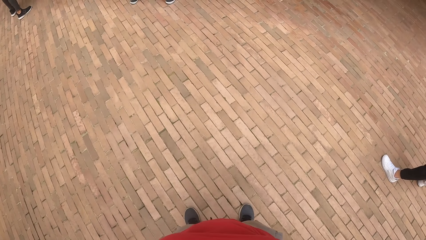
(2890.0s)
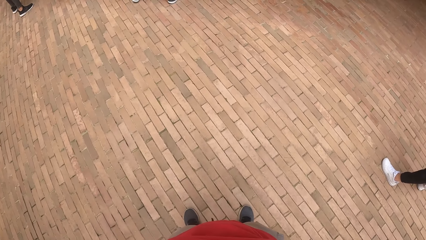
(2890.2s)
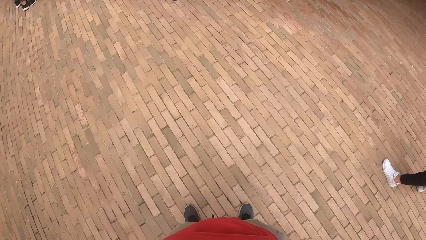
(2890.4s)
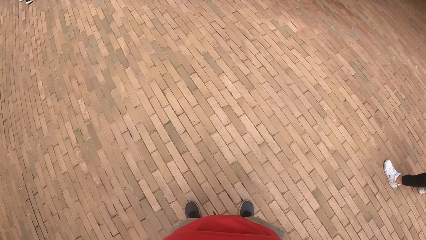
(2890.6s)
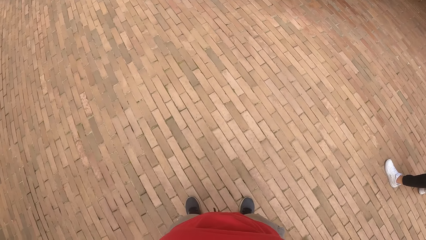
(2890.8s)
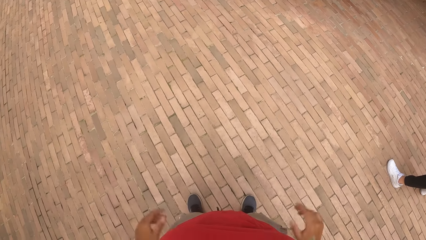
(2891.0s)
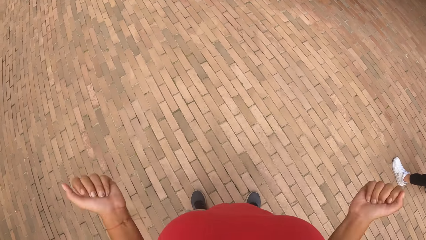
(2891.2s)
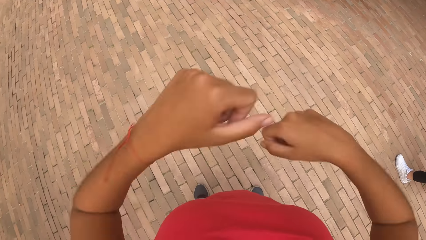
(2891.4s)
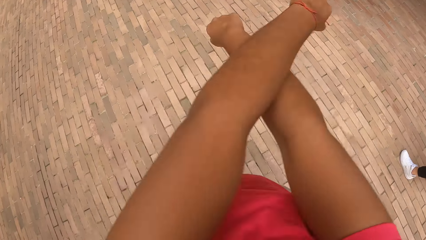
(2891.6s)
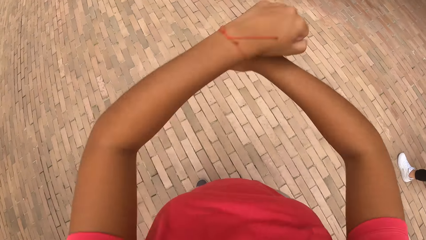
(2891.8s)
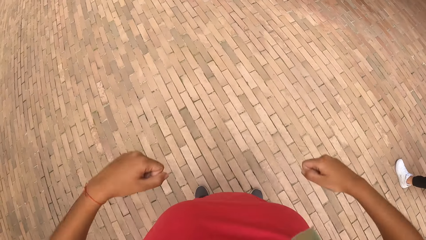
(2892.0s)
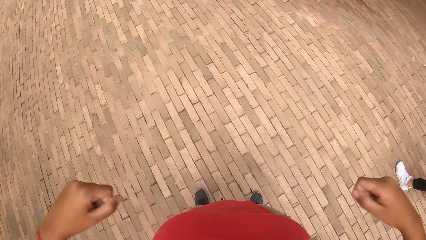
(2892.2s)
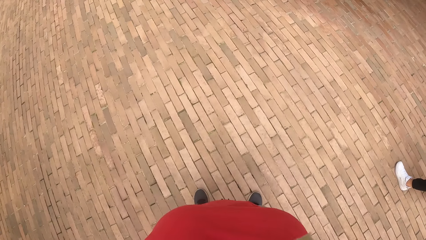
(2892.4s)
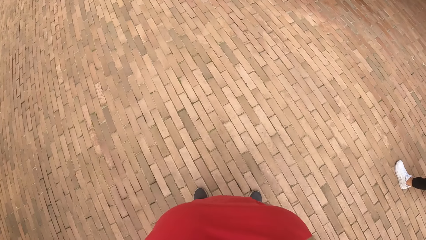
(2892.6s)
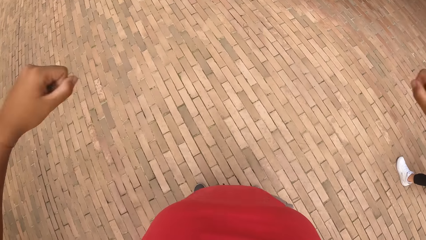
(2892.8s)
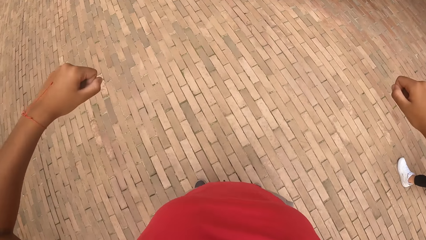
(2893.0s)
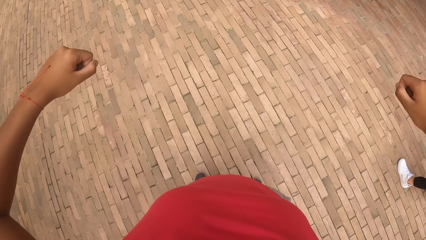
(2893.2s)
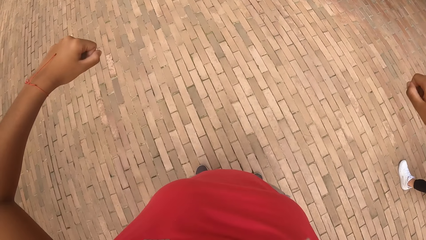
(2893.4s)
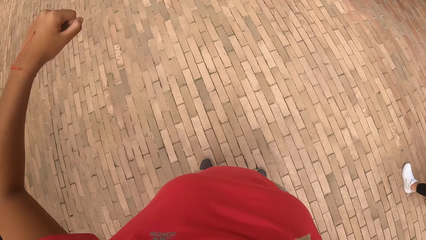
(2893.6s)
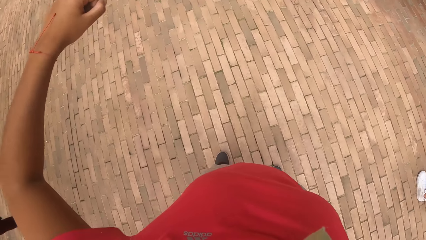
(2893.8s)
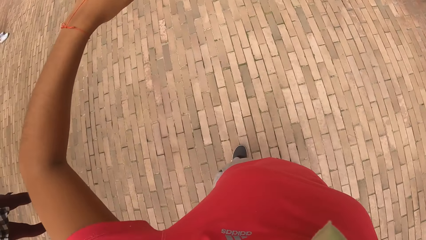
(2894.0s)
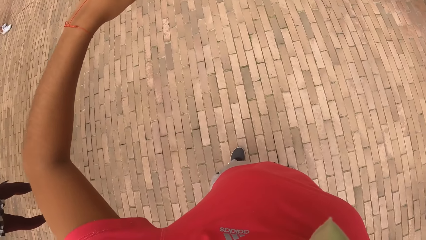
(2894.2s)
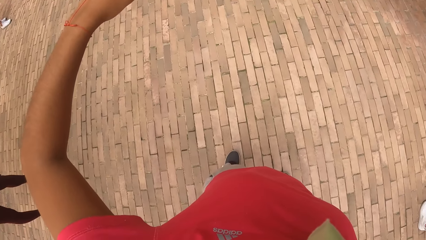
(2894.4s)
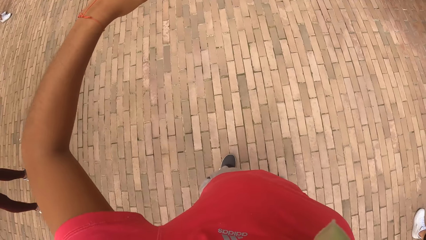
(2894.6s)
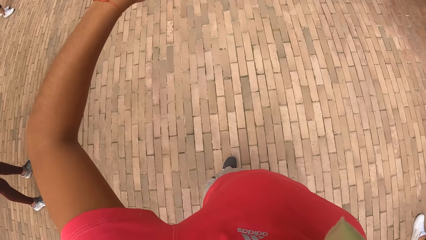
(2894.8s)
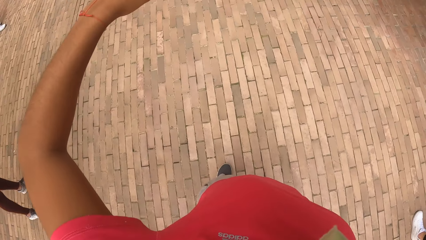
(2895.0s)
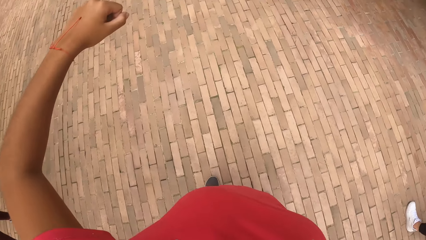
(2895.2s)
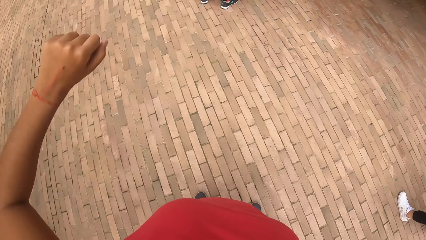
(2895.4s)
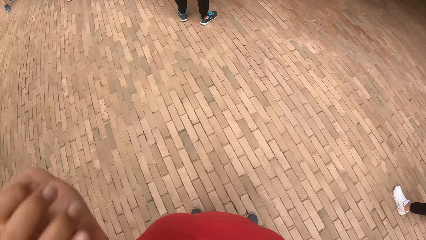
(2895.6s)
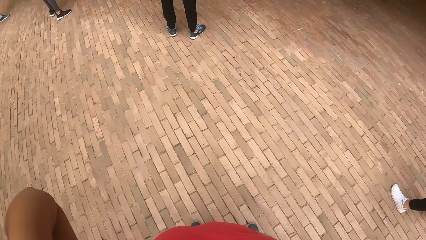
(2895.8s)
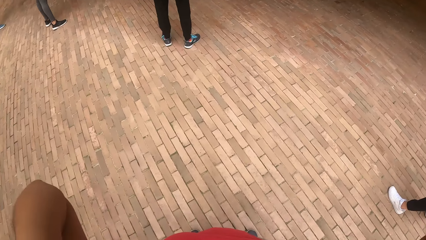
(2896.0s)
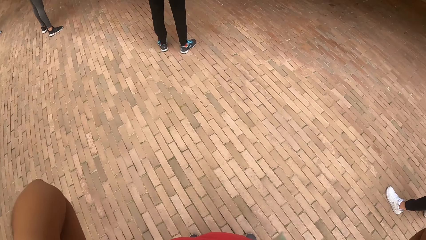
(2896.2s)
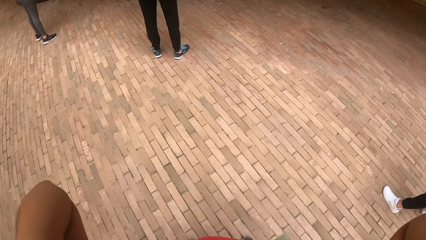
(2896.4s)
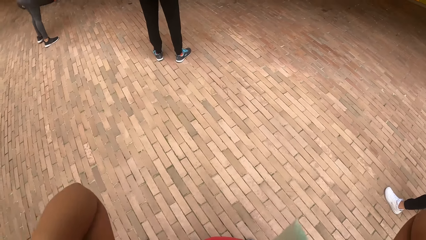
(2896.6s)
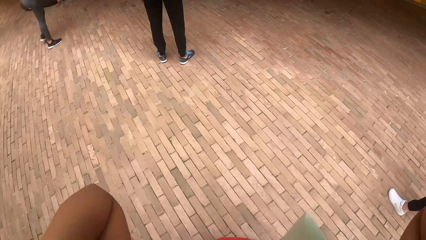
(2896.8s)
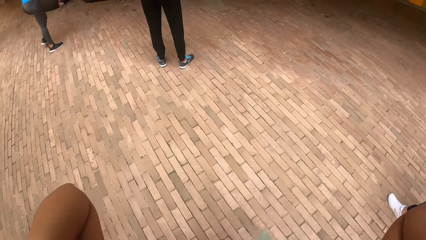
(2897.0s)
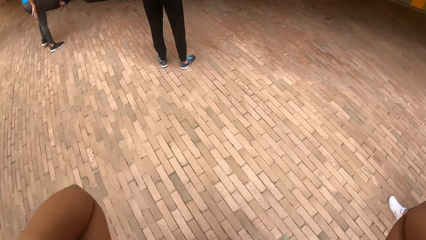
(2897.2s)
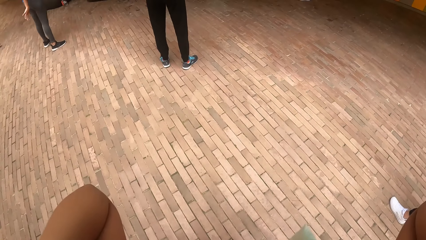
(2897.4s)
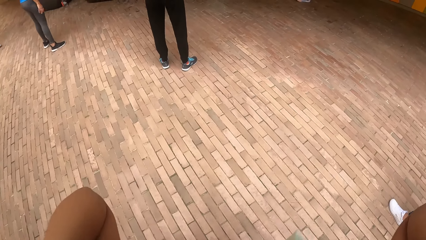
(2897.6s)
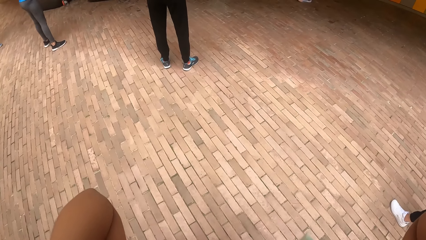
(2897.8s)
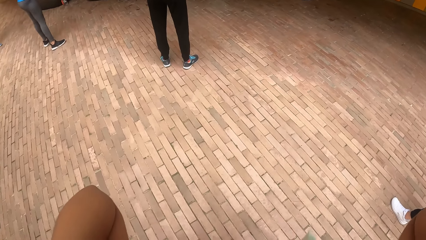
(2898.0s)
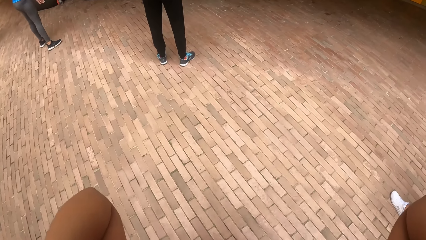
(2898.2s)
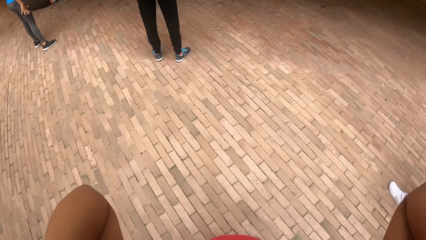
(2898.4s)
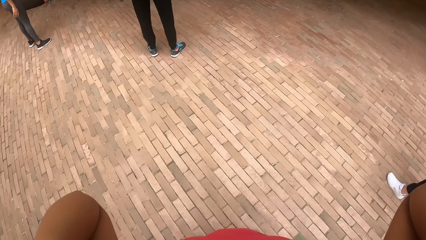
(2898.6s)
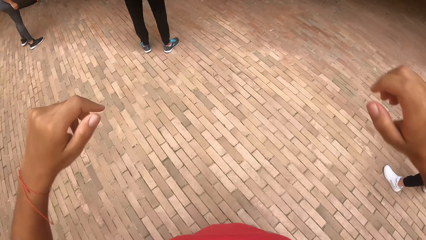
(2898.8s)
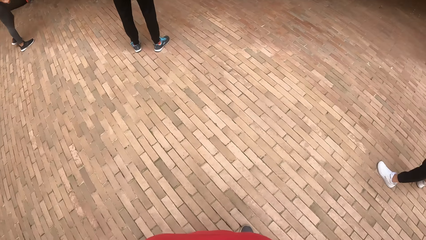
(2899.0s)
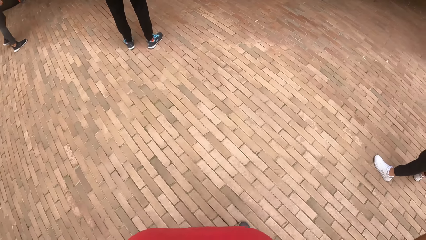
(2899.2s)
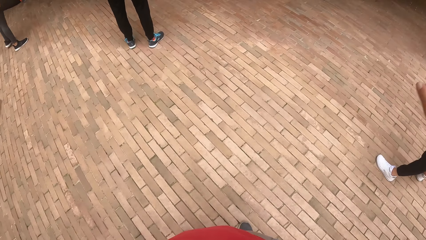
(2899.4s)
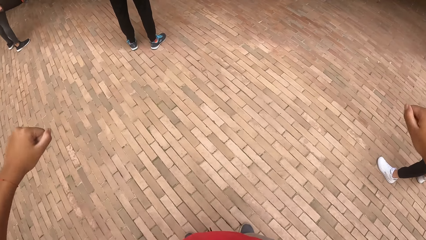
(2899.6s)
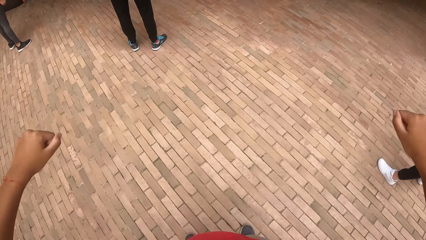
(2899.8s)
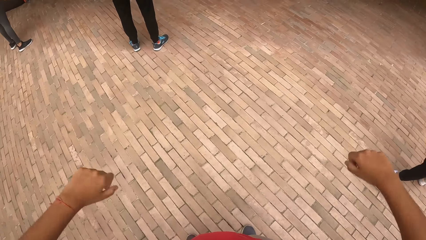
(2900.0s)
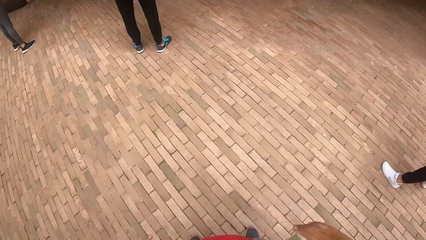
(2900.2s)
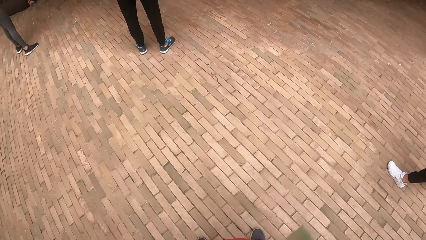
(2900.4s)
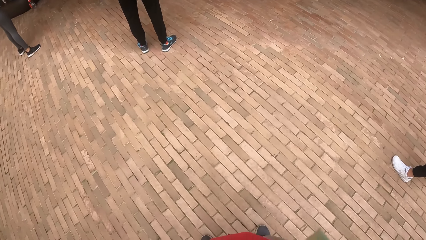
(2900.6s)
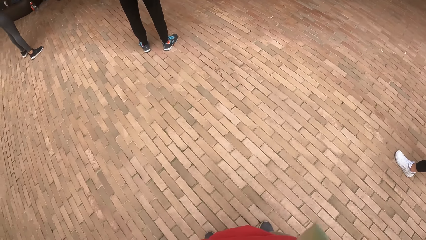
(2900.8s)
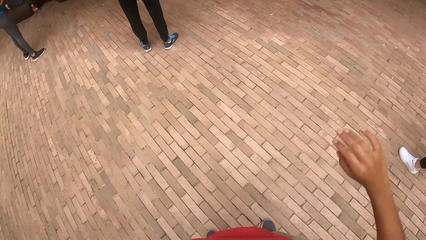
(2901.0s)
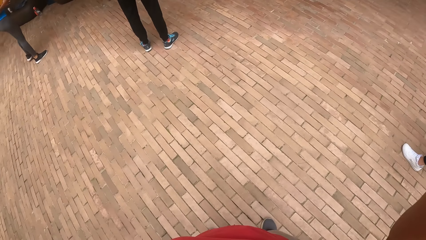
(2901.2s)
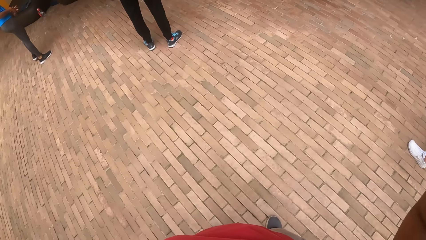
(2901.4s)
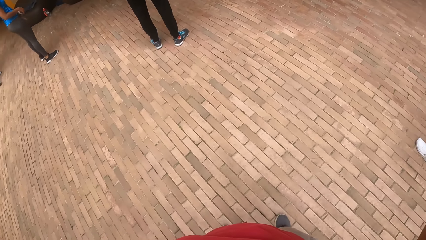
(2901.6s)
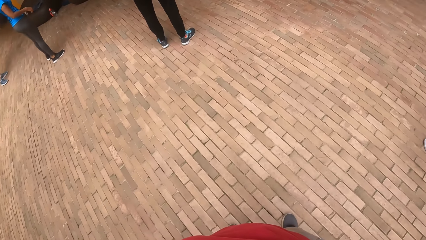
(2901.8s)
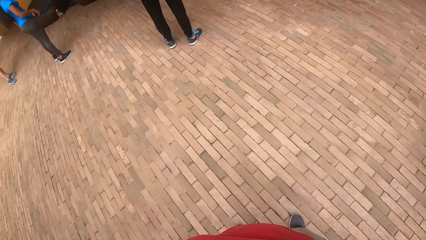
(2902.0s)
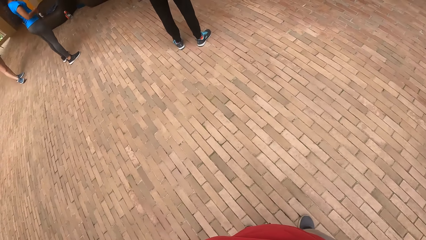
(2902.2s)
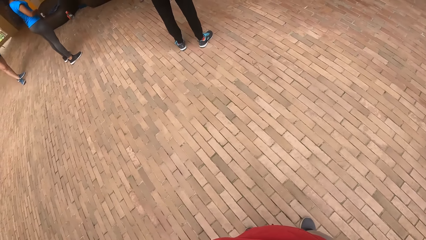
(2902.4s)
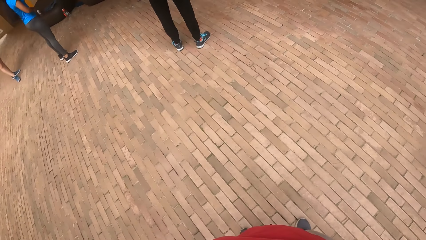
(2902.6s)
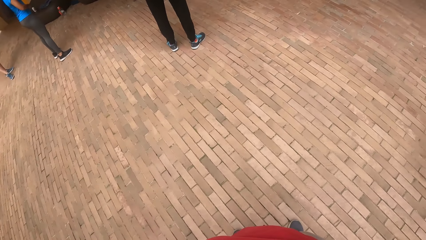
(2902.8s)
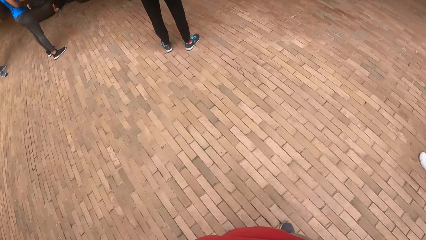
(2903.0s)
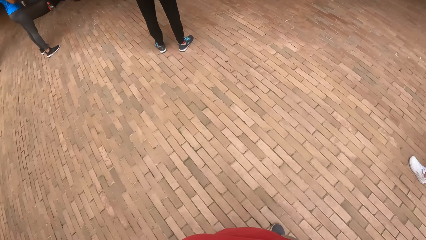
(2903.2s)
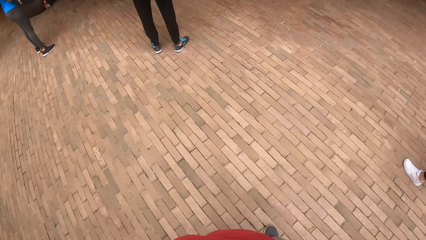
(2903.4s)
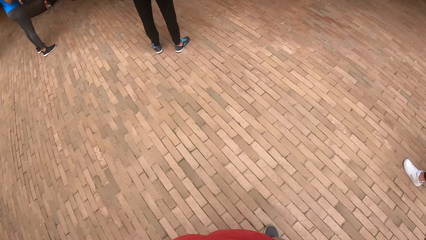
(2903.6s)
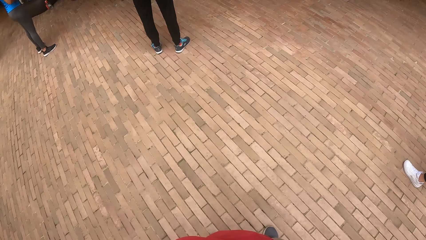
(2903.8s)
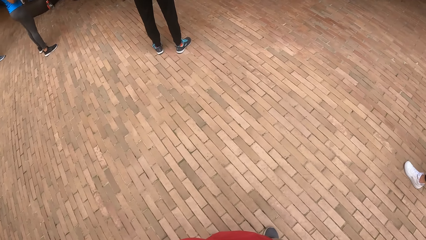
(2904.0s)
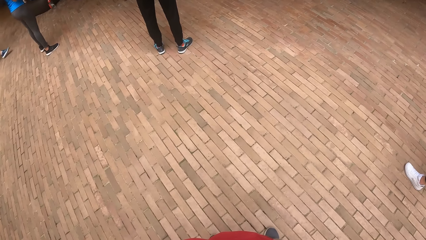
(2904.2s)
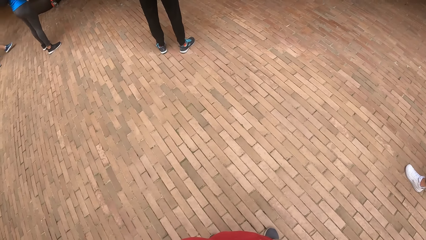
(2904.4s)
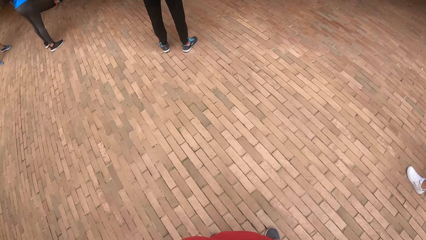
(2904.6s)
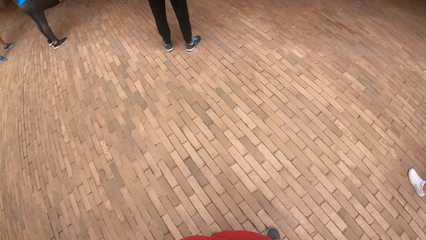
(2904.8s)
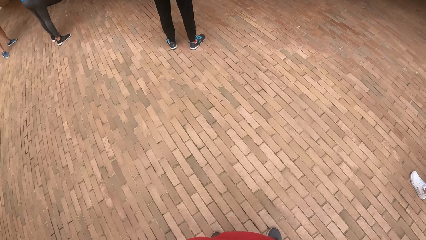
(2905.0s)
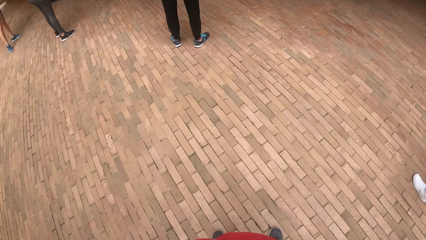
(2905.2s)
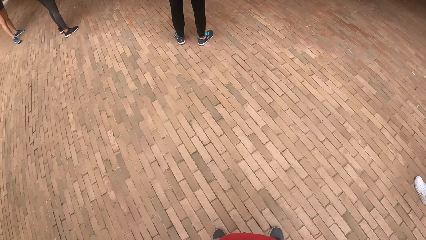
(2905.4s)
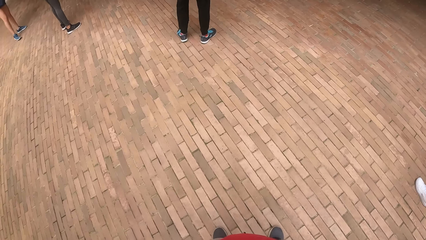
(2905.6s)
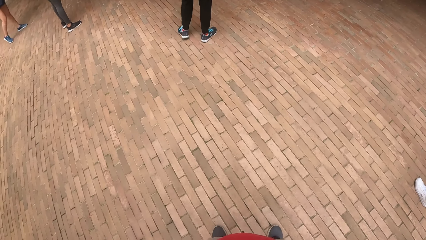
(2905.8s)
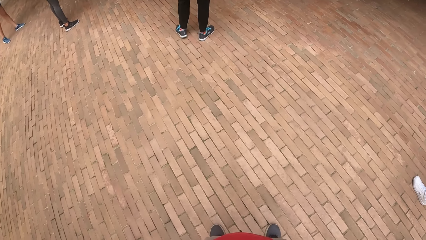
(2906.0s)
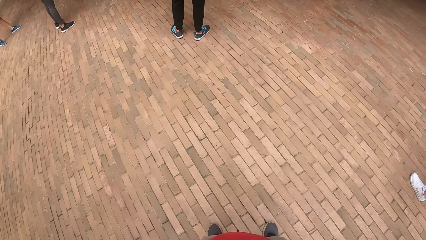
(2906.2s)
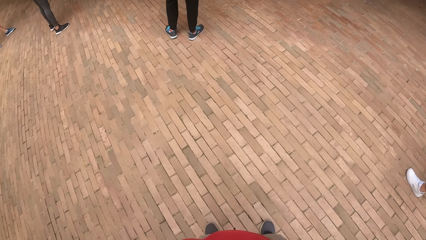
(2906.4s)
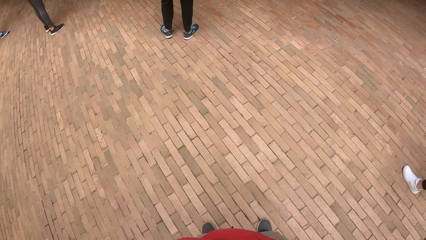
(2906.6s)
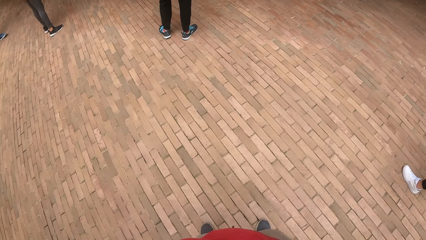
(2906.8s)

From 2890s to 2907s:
The camera wearer dances. He raises his hand.
